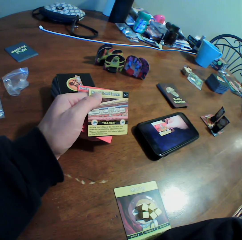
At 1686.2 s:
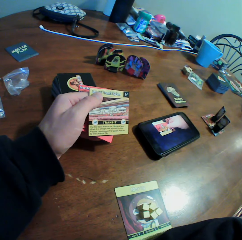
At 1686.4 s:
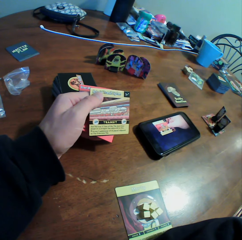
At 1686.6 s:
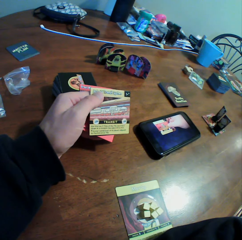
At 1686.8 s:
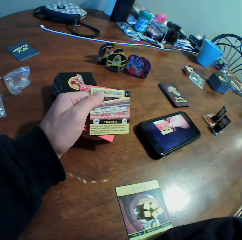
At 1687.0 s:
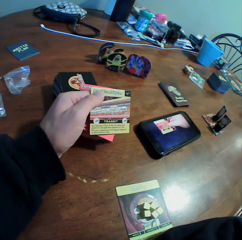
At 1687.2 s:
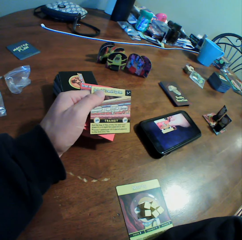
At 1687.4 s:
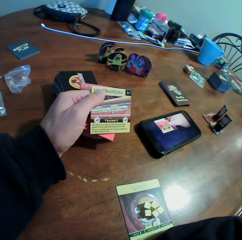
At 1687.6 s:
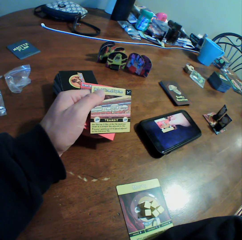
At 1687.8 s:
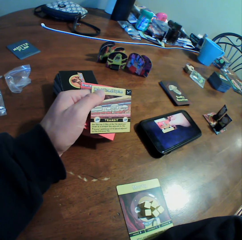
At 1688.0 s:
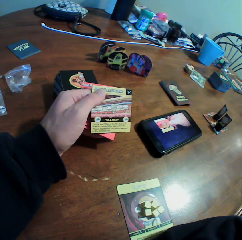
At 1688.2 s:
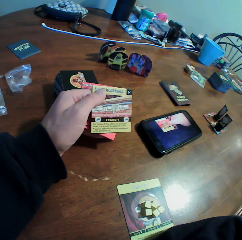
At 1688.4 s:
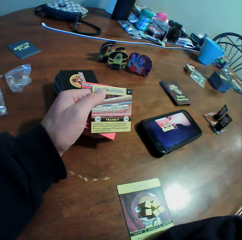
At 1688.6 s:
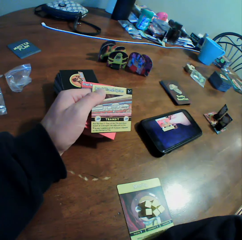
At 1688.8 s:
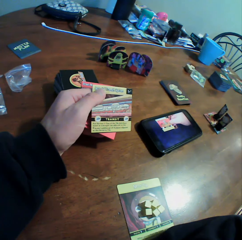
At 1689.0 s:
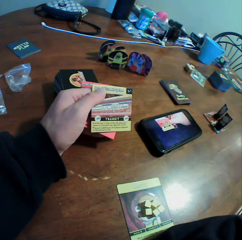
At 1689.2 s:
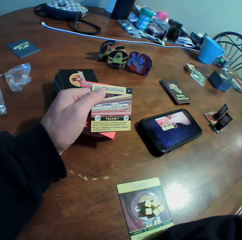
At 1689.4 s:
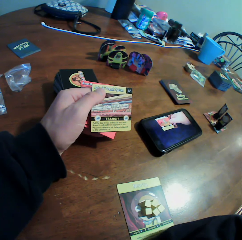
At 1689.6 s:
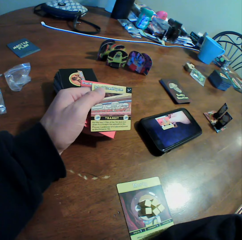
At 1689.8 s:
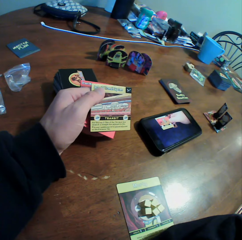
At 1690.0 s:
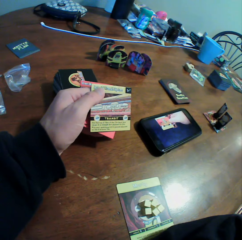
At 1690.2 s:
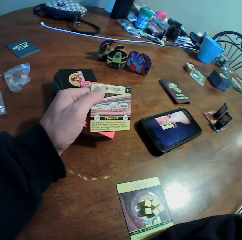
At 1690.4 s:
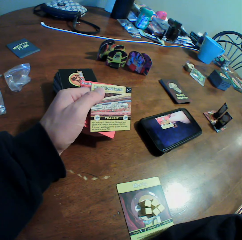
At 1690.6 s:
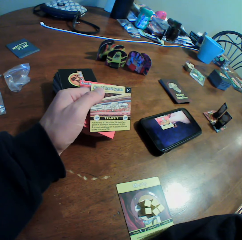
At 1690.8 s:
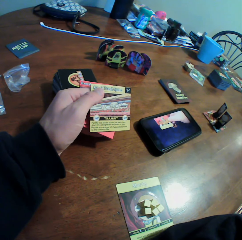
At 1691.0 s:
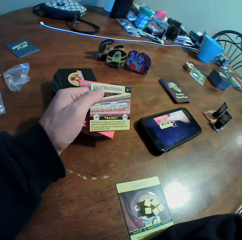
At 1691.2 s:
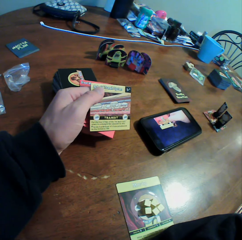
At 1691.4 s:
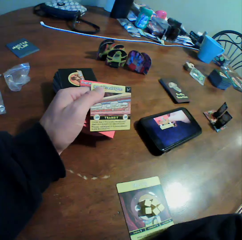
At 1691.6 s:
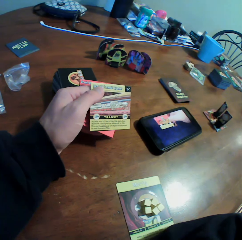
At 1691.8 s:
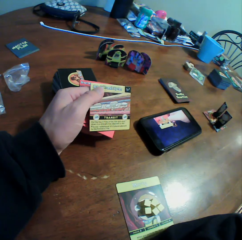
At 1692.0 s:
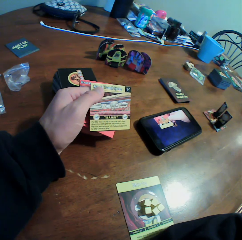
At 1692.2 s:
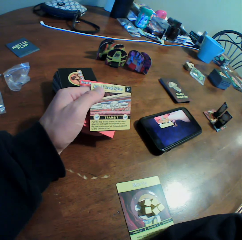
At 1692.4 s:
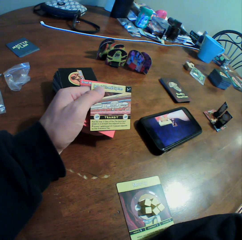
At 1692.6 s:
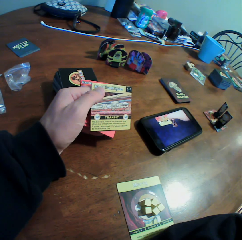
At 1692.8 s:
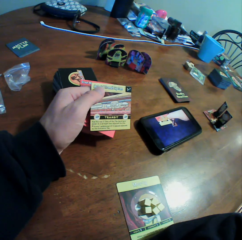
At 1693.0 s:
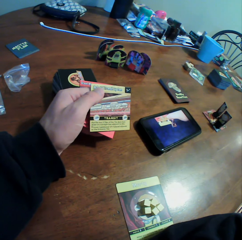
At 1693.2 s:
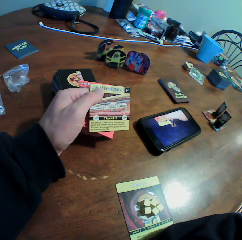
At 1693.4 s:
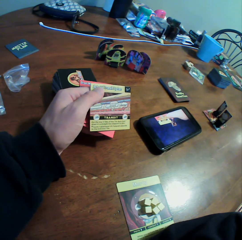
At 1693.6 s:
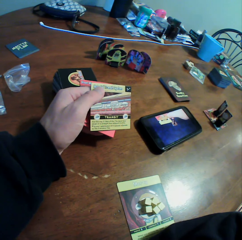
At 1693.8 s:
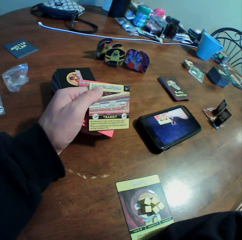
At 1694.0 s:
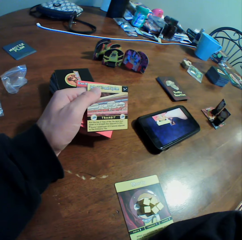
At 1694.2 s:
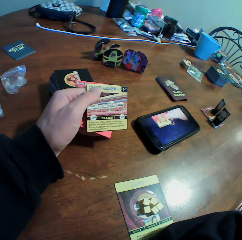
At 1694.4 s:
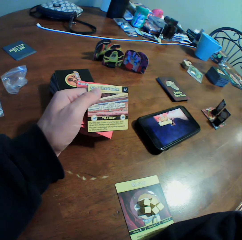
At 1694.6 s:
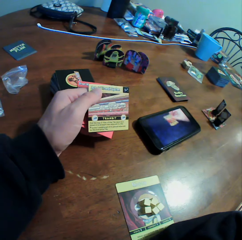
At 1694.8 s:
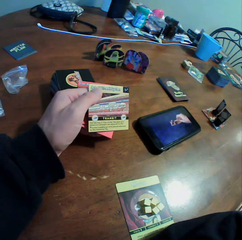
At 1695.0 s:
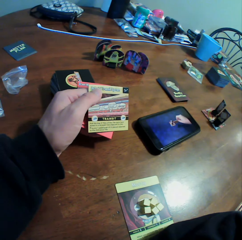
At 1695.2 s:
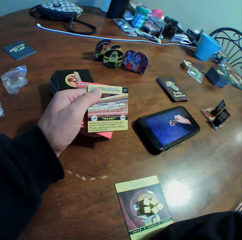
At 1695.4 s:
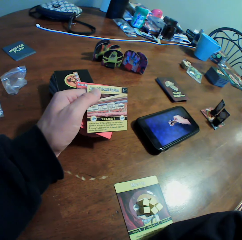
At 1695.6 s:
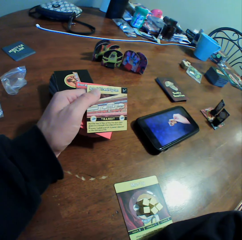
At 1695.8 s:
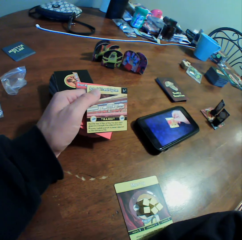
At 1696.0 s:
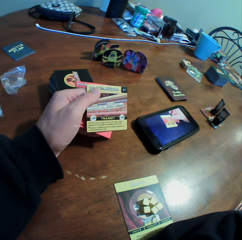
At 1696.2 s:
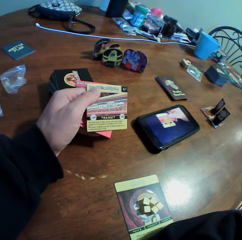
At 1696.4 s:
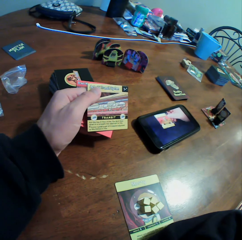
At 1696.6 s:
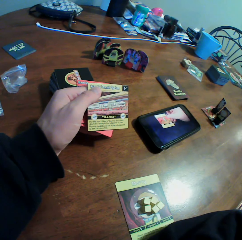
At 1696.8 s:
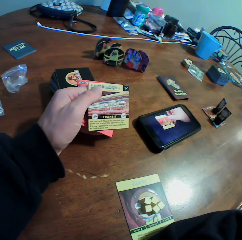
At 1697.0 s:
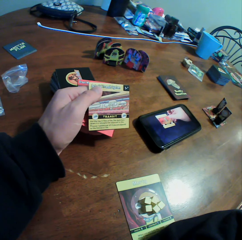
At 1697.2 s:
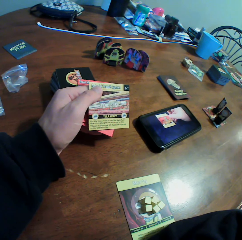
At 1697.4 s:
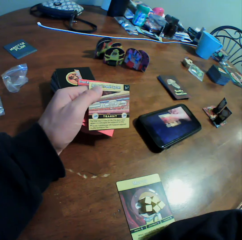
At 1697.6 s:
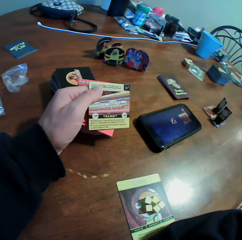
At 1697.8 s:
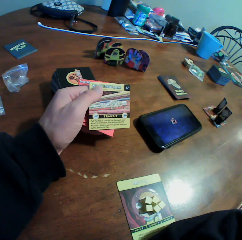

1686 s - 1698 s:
The camera wearer holds a card with his left hand.

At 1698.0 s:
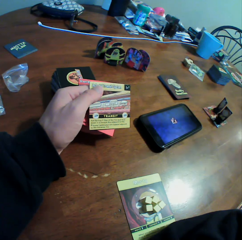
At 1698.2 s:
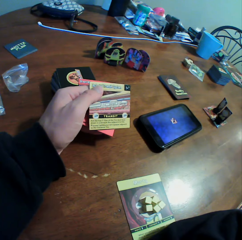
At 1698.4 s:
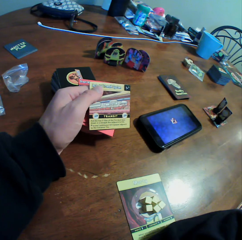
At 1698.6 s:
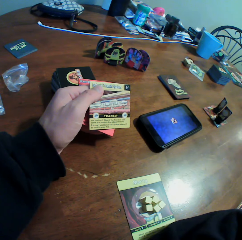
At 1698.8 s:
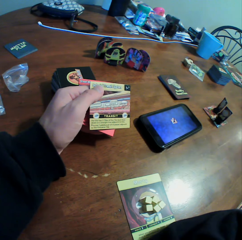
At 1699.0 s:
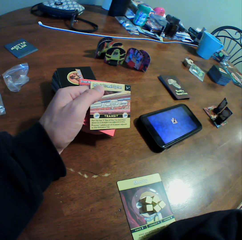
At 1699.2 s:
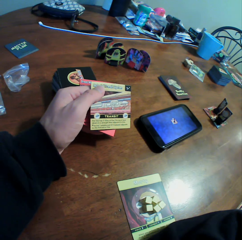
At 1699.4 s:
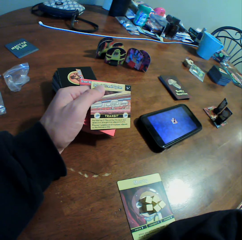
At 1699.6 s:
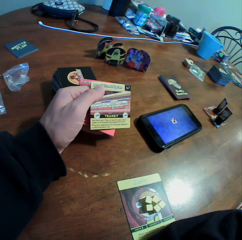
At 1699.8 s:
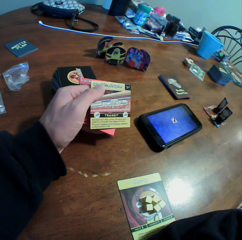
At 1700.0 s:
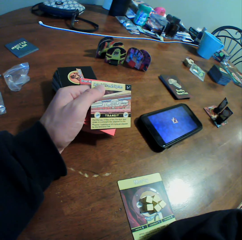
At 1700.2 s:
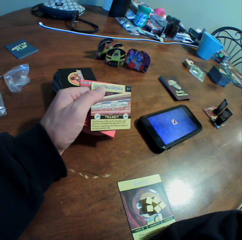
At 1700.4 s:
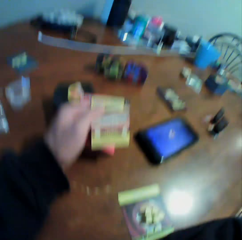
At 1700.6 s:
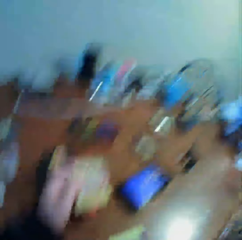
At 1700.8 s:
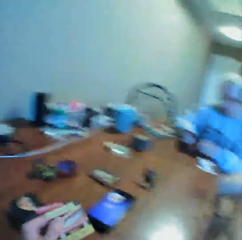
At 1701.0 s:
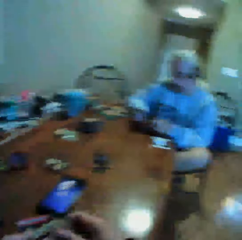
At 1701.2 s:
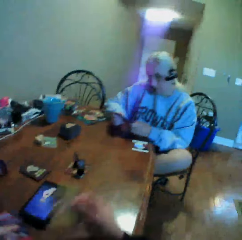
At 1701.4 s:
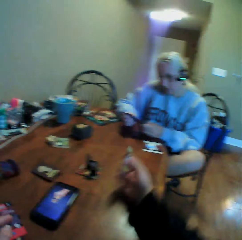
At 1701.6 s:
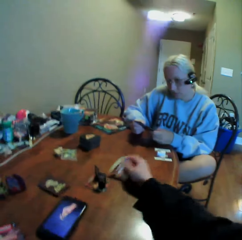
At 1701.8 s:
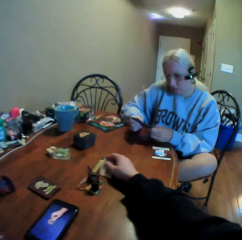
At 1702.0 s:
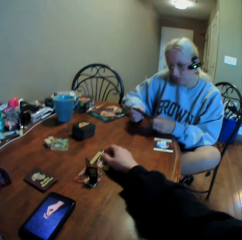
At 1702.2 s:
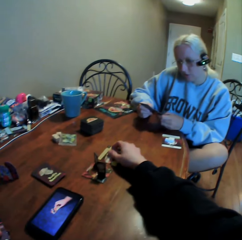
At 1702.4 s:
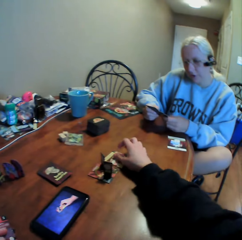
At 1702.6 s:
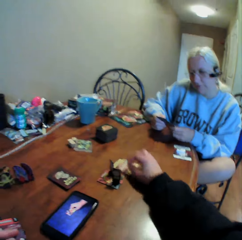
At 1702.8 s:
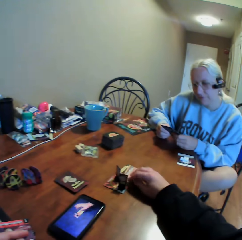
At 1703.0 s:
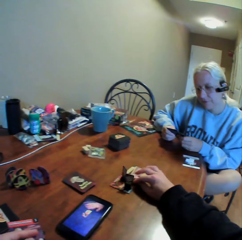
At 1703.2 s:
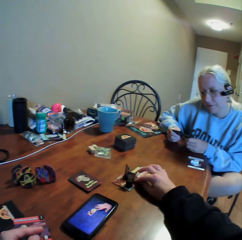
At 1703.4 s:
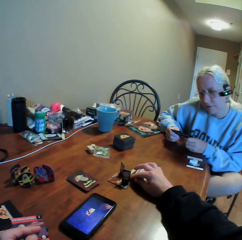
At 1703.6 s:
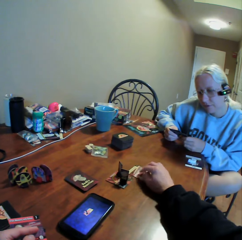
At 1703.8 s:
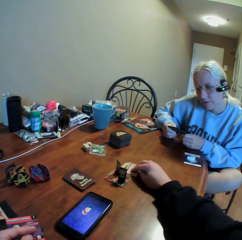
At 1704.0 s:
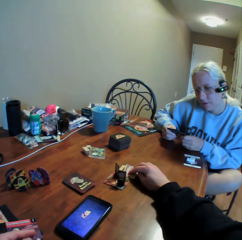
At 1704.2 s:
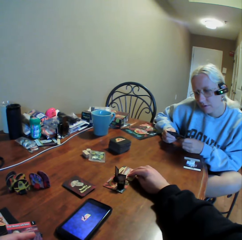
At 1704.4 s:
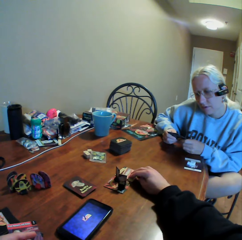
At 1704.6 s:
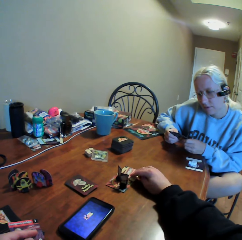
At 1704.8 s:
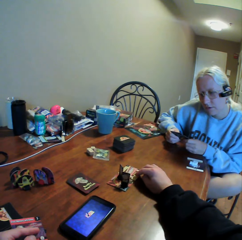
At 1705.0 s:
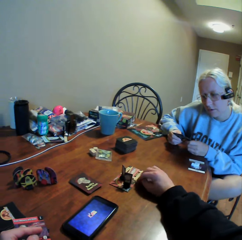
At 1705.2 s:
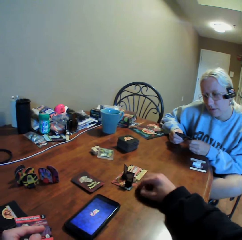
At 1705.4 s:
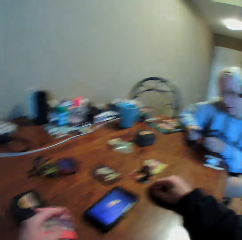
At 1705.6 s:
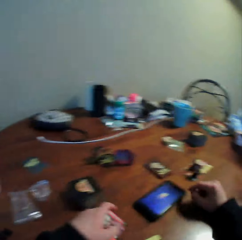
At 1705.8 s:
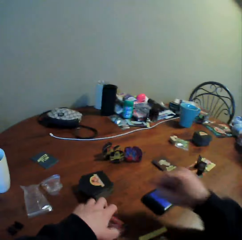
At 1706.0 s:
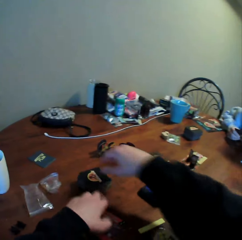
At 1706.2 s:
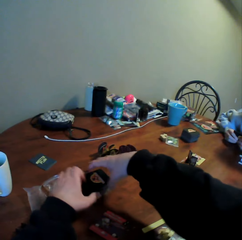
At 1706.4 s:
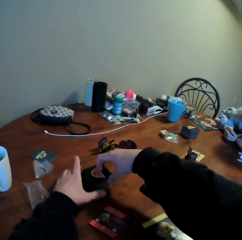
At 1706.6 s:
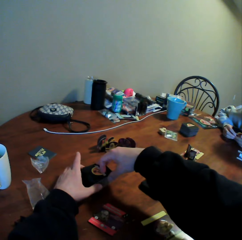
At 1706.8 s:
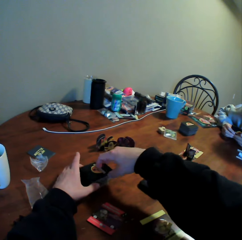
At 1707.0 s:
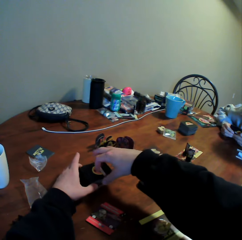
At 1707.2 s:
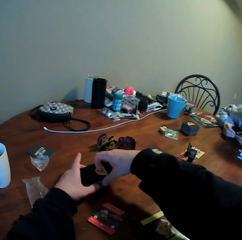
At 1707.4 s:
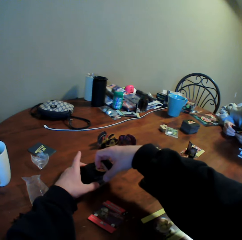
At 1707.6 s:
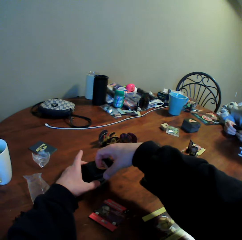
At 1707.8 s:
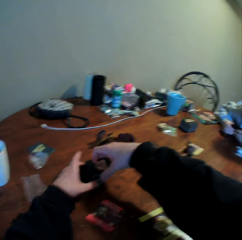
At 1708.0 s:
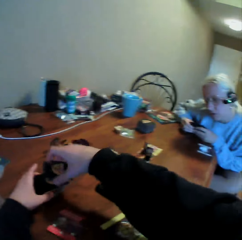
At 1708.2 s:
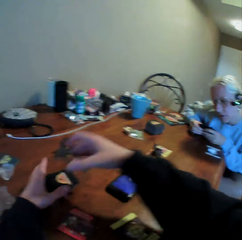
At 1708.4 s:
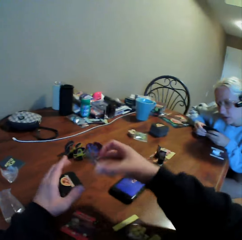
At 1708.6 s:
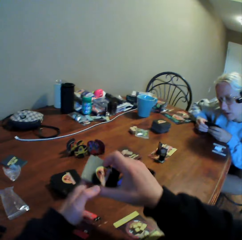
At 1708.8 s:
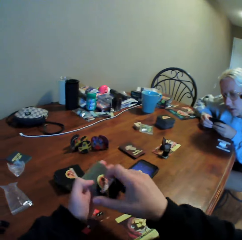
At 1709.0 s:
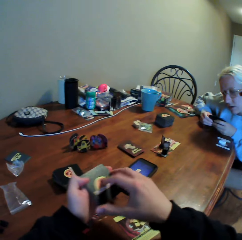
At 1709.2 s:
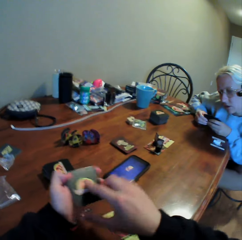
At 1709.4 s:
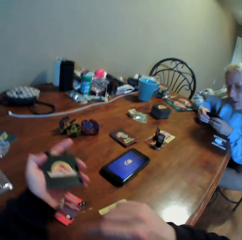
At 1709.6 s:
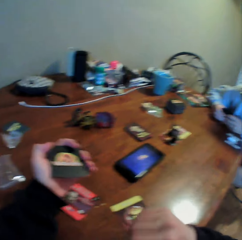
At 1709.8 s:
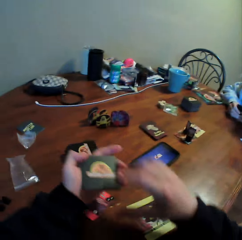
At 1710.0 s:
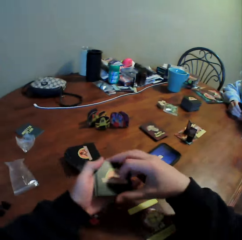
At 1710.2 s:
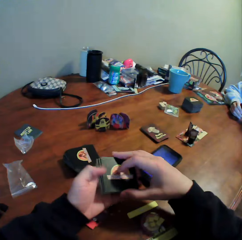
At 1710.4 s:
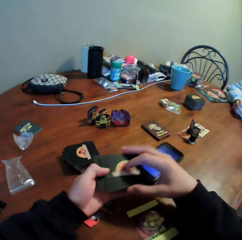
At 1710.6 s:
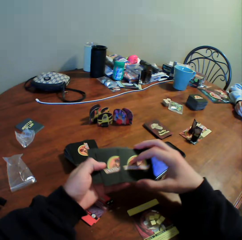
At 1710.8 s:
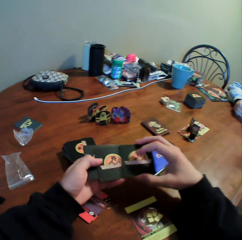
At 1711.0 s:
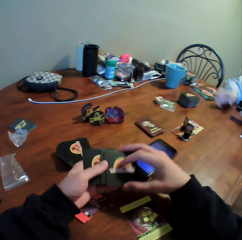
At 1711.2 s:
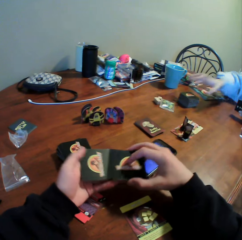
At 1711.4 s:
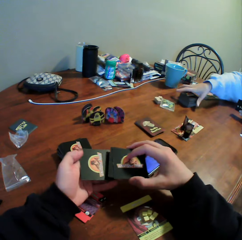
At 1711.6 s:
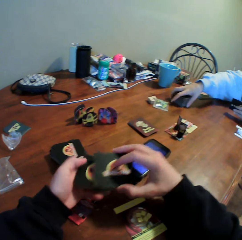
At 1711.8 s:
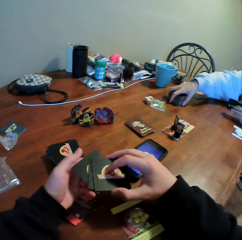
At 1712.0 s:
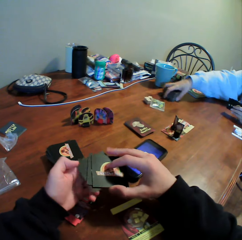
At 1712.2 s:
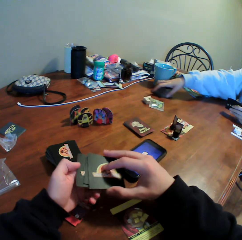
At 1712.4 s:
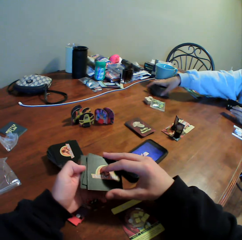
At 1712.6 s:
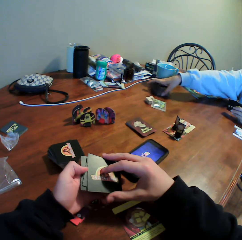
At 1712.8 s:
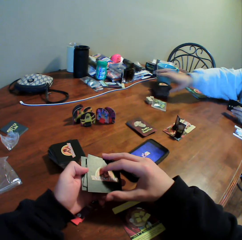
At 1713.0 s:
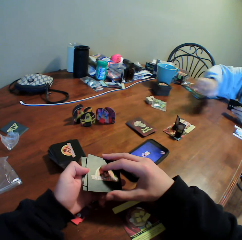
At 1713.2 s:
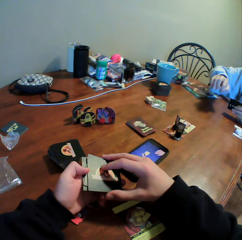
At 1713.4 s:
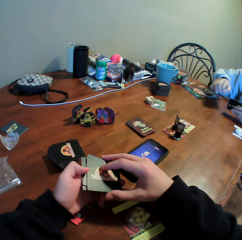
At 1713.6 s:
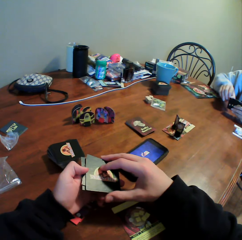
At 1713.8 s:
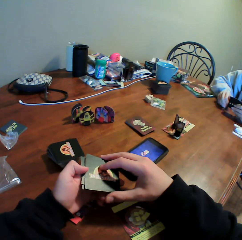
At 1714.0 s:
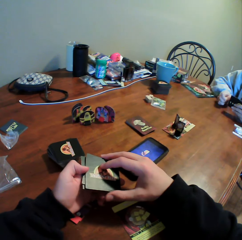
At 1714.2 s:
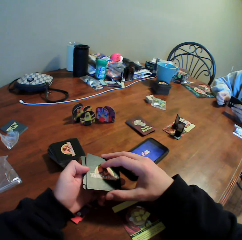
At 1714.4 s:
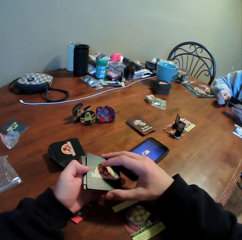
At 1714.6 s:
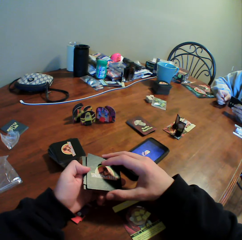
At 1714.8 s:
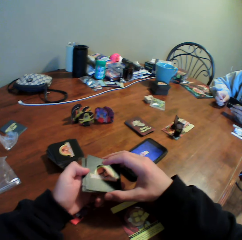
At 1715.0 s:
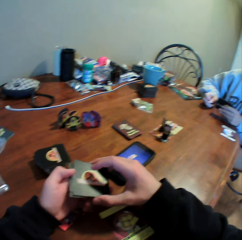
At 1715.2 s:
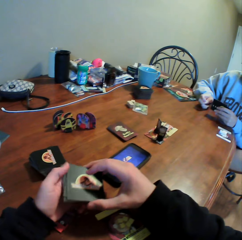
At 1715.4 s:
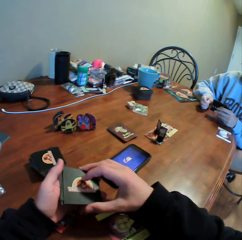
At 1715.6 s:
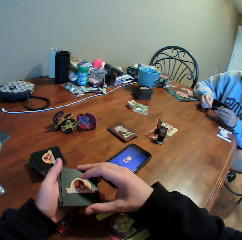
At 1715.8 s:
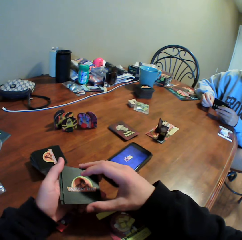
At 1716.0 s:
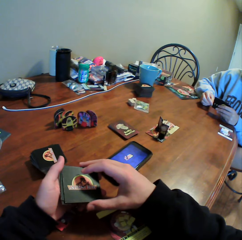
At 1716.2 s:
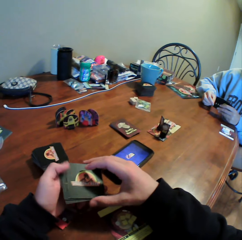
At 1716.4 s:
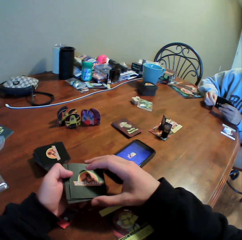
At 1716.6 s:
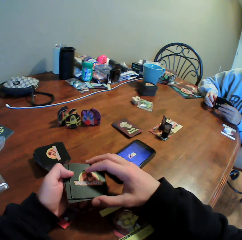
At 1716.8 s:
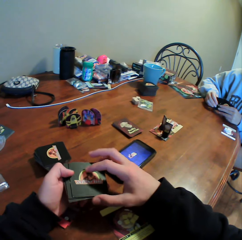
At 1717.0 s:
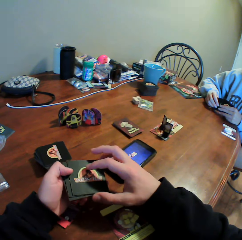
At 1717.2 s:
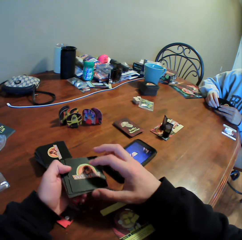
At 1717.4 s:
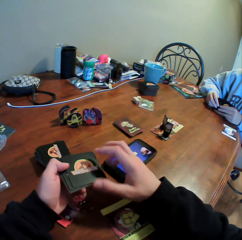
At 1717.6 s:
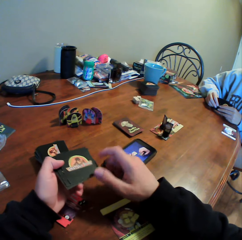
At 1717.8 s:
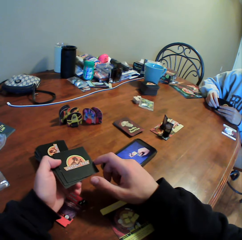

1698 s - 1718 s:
A woman holds cards. The camera wearer looks around. He puts a card on the table and moves the cards on the table. The woman holds the cards with both hands. The camera wearer moves his hands and picks the cards from the table. He looks at the cards. The woman moves backwards. The camera wearer moves the cards. He sorts the cards in his hands. The woman moves the cards on the table. The camera wearer looks around. The woman puts her hand on the table and twists her fingers. The camera wearer holds the cards with both hands. The woman holds the cards.
